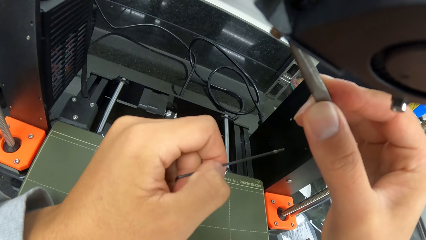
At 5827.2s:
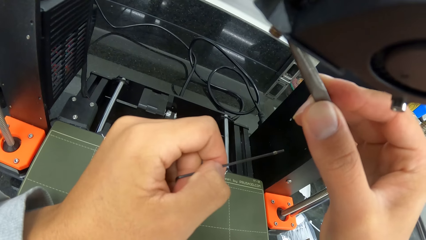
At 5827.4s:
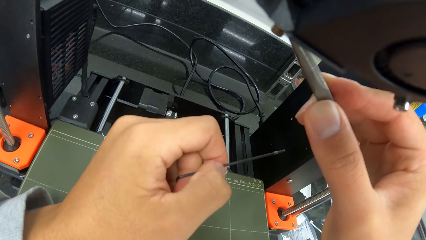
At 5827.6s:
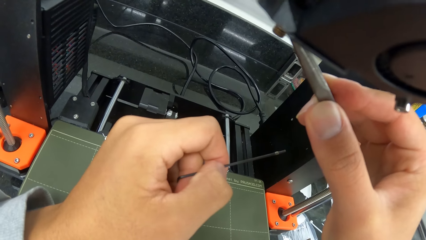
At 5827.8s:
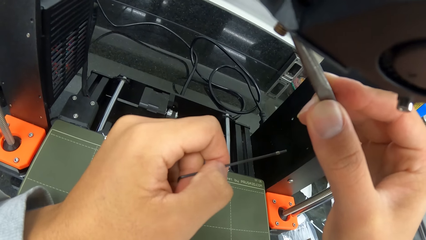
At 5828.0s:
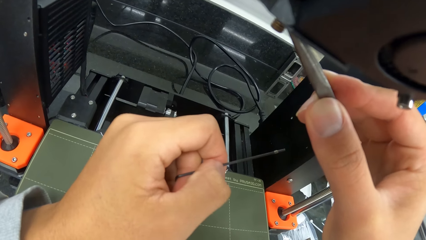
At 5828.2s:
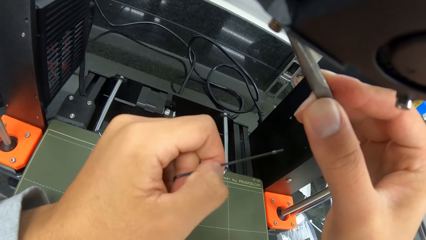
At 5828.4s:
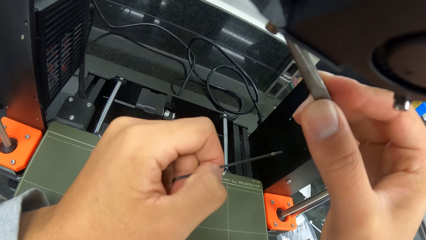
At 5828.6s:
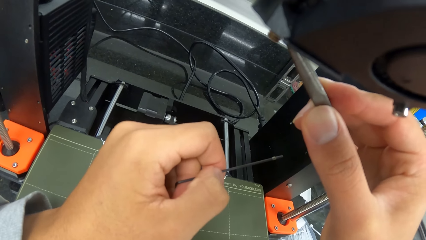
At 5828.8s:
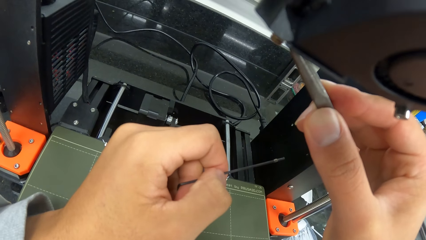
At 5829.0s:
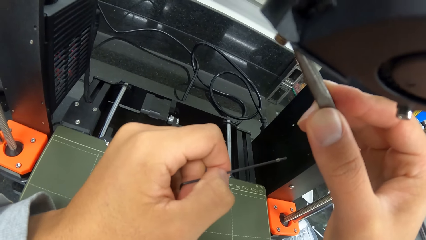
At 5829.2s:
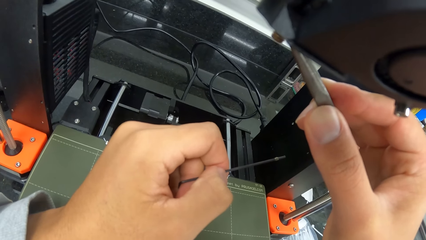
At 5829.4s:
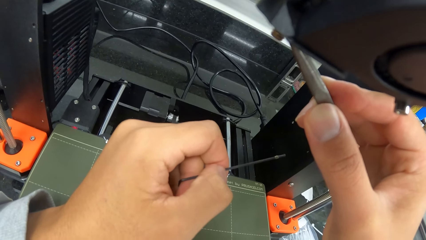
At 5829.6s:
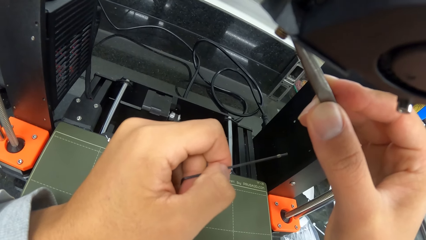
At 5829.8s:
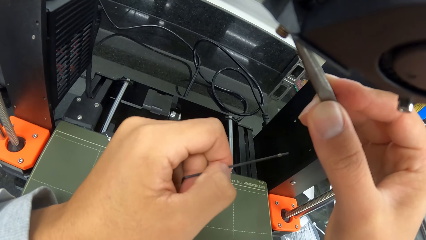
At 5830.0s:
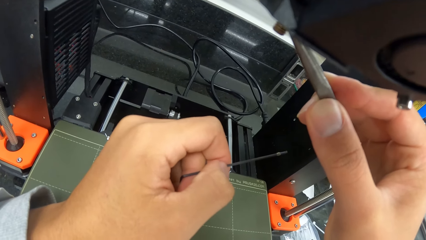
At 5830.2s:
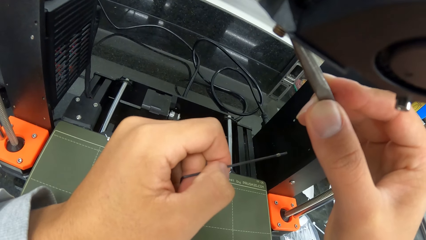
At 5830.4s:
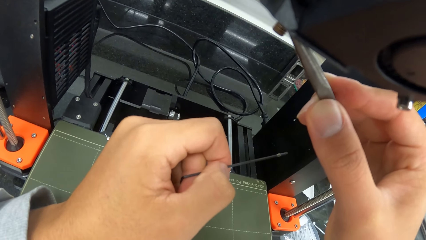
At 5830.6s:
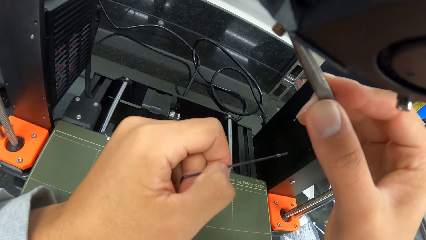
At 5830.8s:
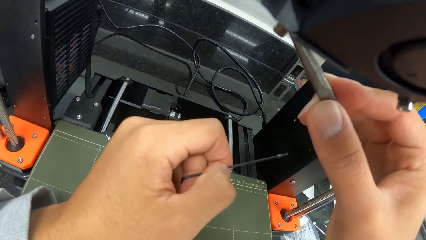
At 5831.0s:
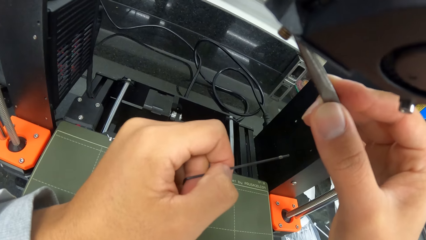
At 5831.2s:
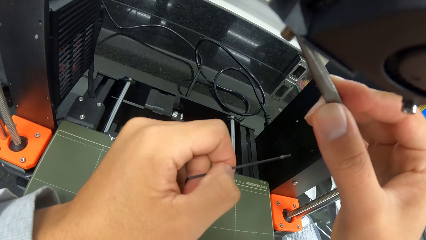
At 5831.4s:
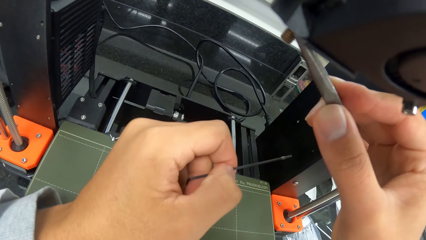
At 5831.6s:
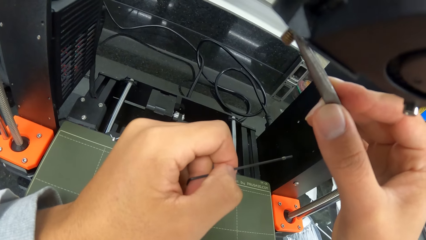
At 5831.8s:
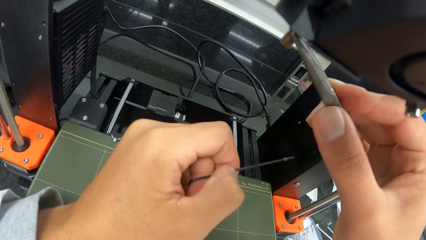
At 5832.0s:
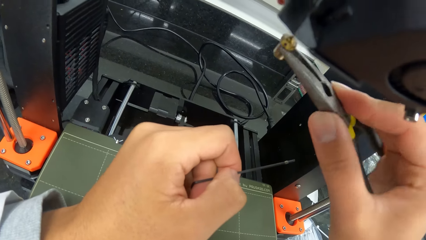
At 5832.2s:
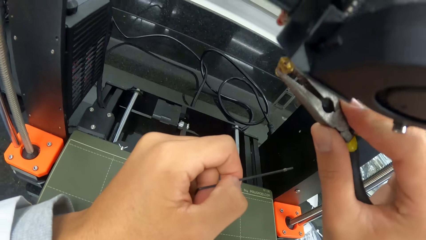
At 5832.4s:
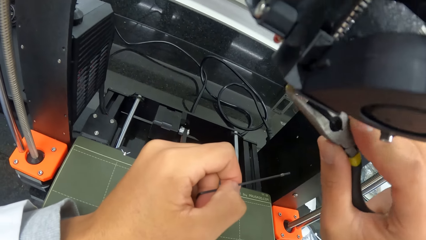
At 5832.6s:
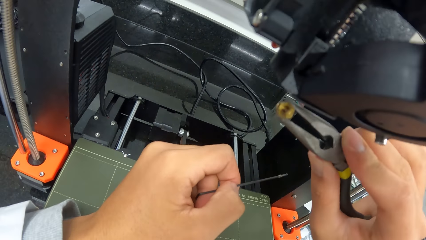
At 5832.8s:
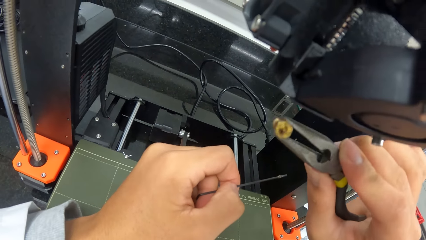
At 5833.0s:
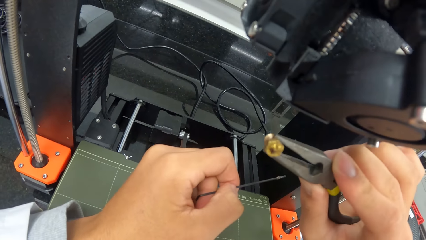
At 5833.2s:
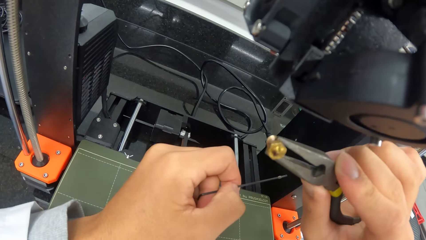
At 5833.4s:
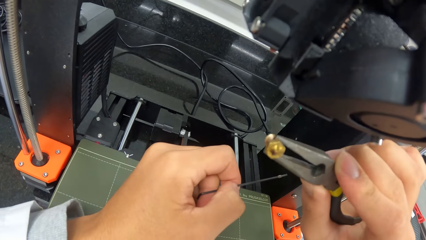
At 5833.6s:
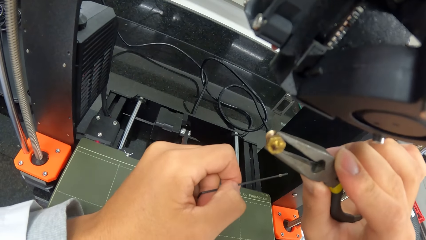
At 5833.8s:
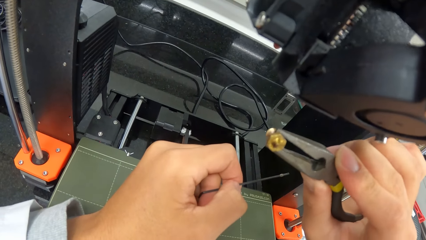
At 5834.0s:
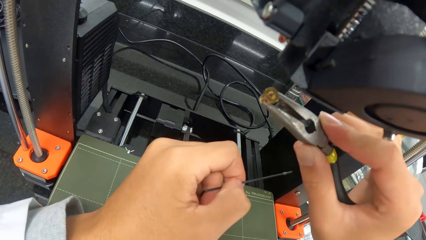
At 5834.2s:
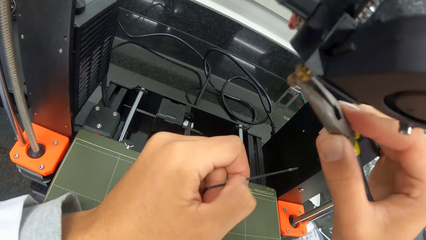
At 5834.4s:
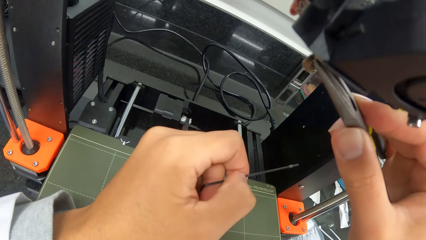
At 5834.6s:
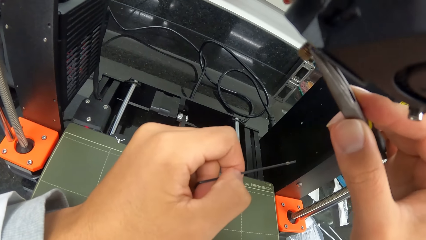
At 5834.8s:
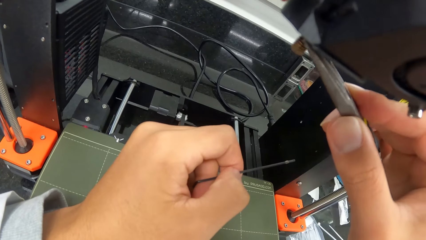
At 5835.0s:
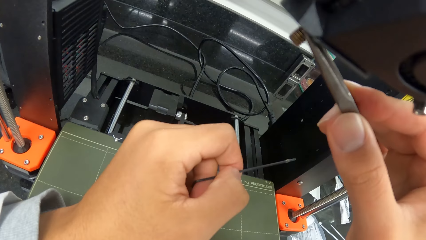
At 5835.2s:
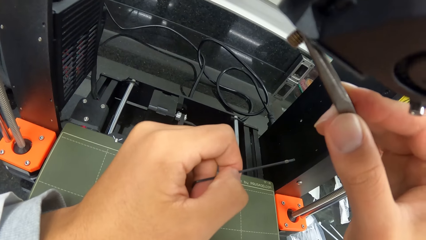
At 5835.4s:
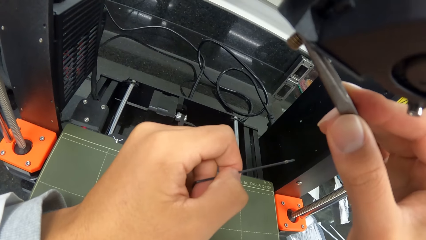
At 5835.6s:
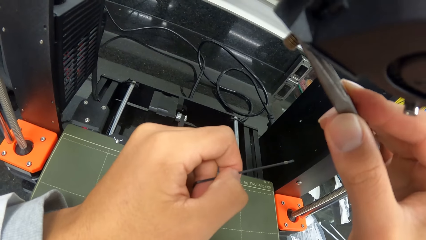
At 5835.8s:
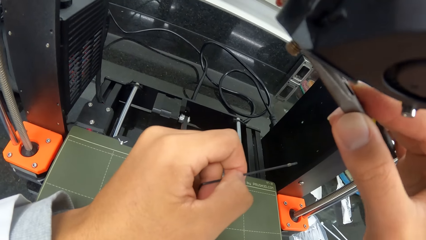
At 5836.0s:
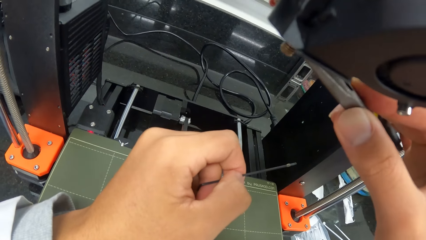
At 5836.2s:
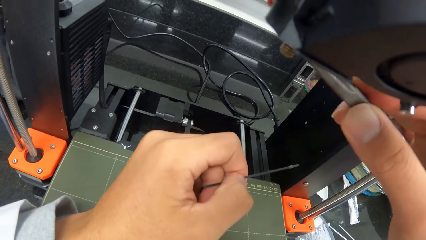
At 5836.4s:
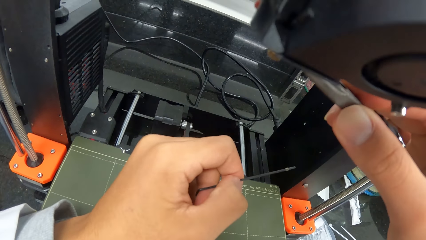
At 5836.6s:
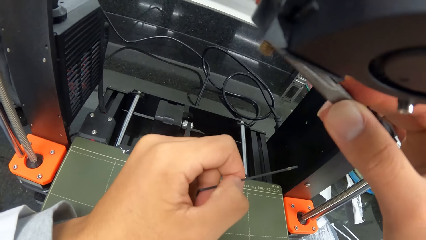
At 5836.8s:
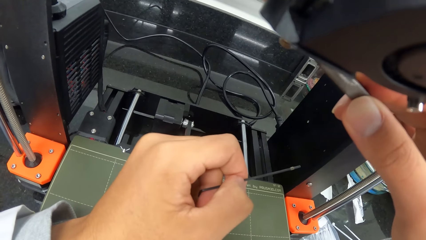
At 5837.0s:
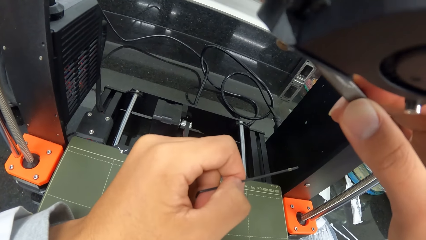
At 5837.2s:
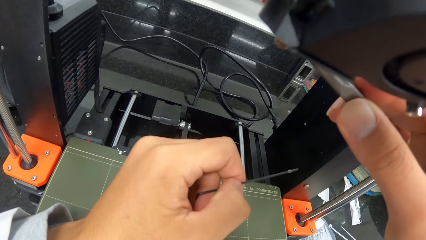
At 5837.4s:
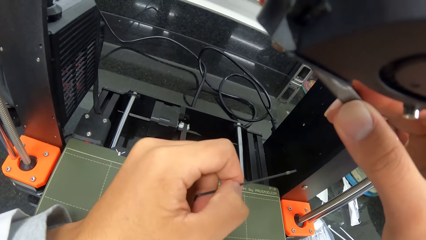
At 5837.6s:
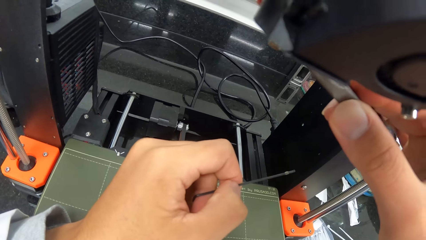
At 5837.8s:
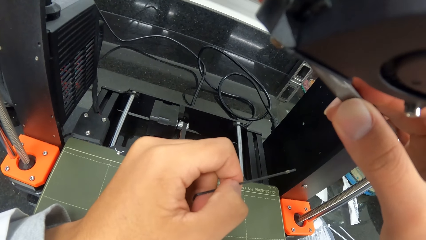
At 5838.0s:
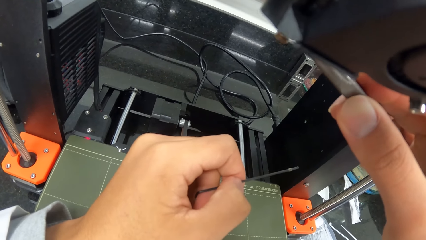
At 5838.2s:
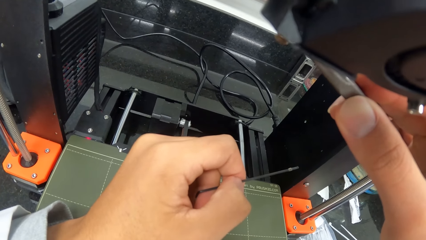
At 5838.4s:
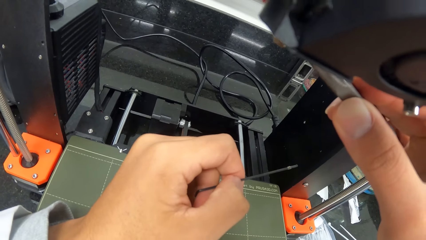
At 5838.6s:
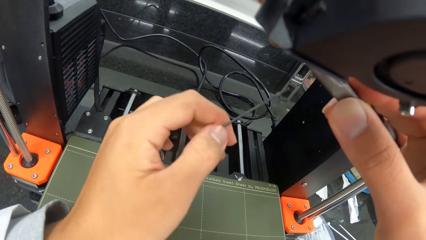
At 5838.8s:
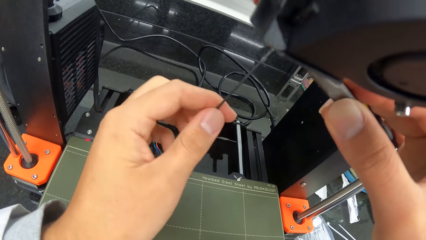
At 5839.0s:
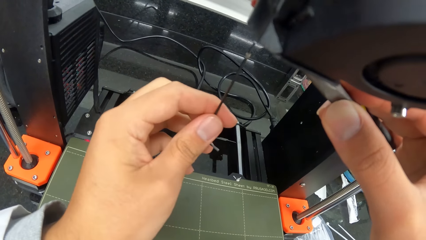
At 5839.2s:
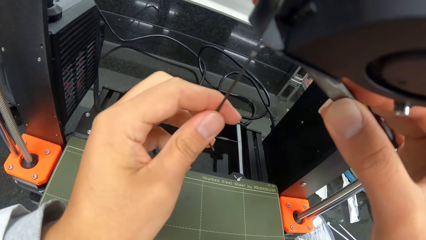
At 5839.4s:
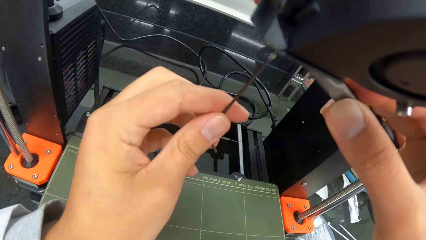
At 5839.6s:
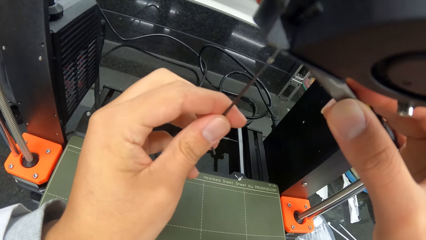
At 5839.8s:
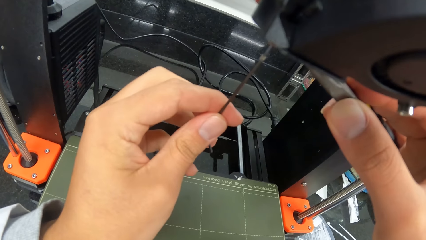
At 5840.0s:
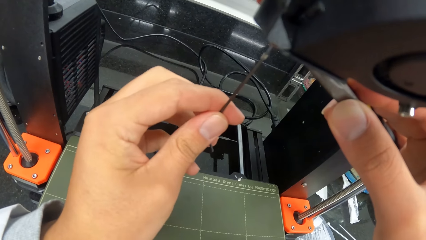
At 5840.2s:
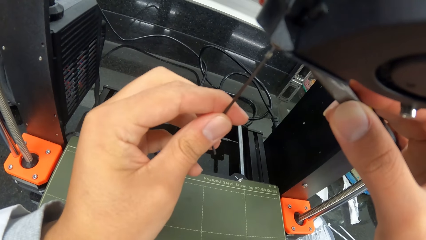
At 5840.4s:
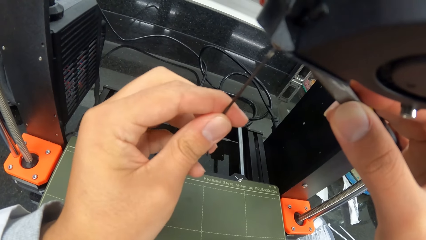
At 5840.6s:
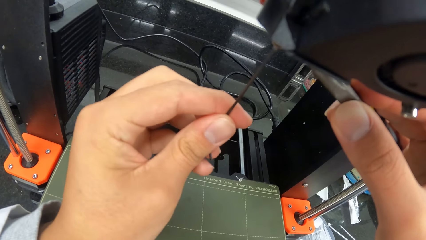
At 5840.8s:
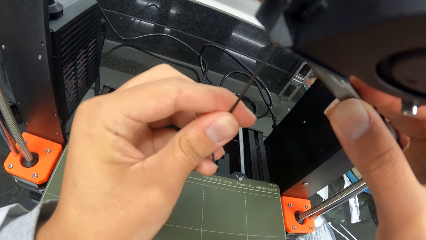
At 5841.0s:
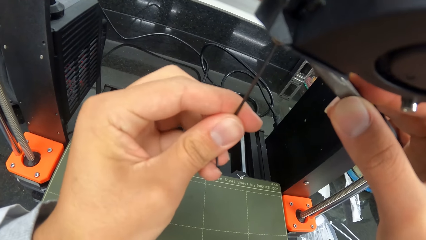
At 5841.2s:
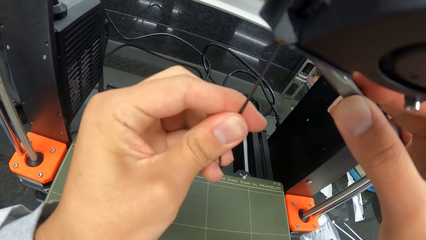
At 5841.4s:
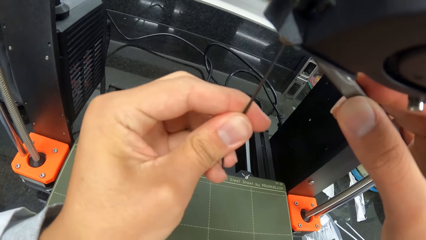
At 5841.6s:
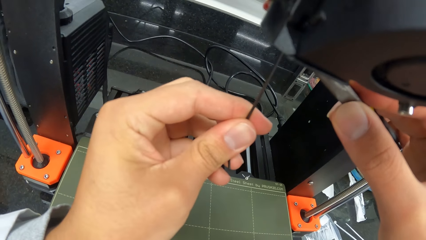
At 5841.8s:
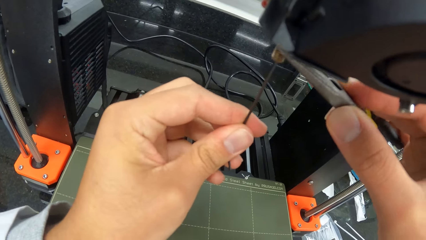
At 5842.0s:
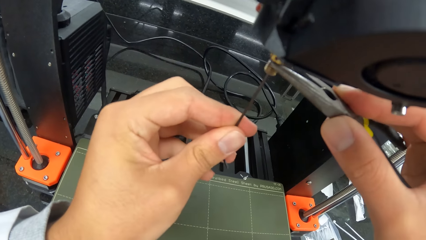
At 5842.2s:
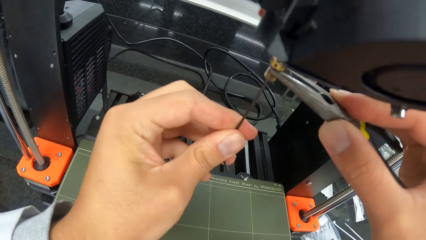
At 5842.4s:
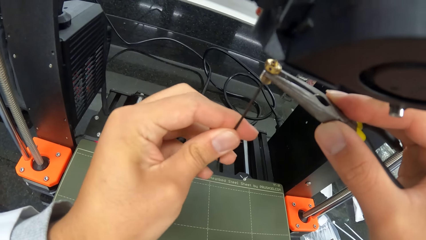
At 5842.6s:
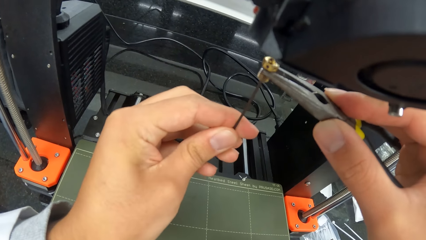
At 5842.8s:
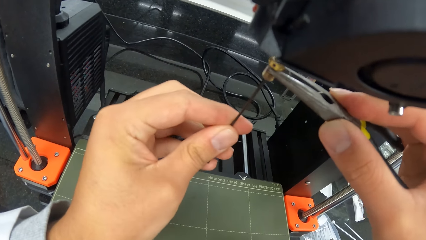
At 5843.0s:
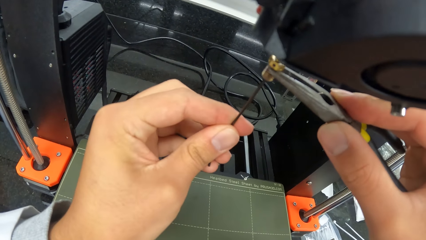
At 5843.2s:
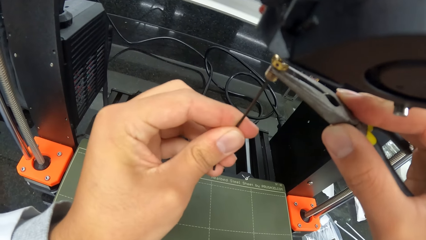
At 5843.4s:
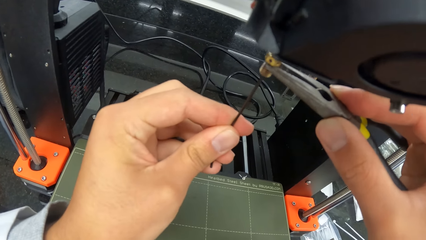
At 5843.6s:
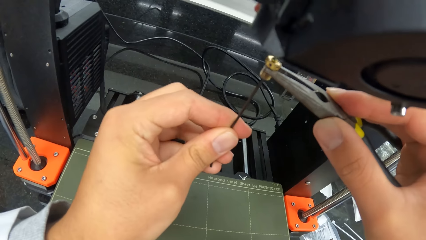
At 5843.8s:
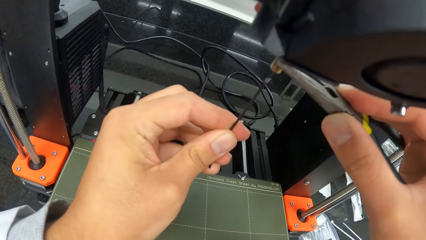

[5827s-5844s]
The camera wearer takes out the extruder nozzle or screw from the extruder with the plier. He checks the extruder nozzle in the plier. He fixes the extruder nozzle into the extruder with the plier. He fixes the Allen key into the extruder nozzle with his left hand. He fixes the extruder nozzle on the Allen key into the extruder with his left hand. He looks at the screw.
